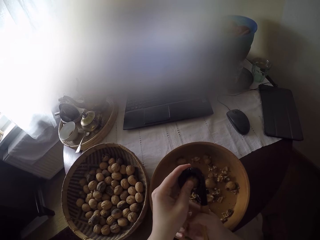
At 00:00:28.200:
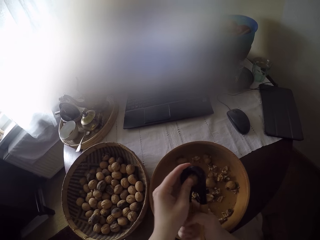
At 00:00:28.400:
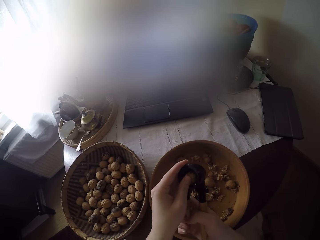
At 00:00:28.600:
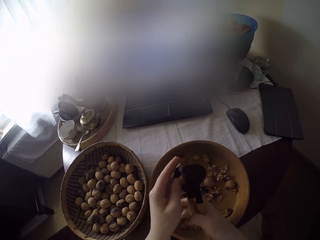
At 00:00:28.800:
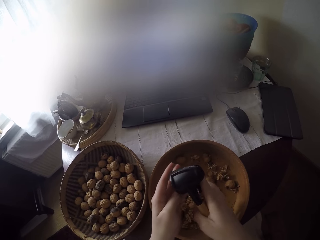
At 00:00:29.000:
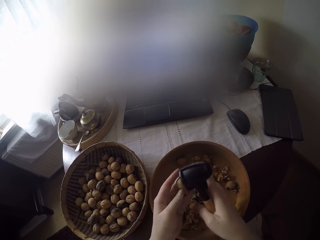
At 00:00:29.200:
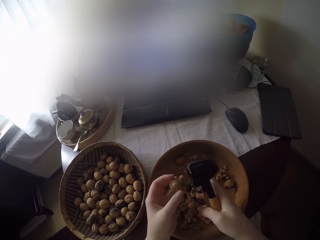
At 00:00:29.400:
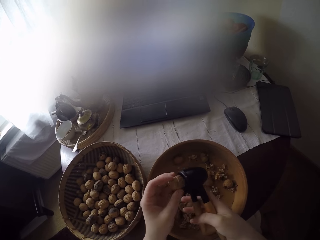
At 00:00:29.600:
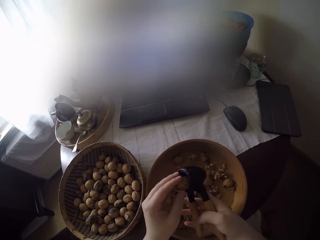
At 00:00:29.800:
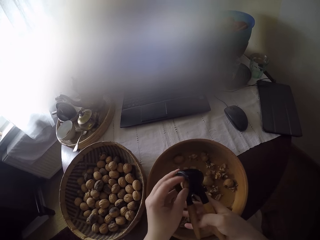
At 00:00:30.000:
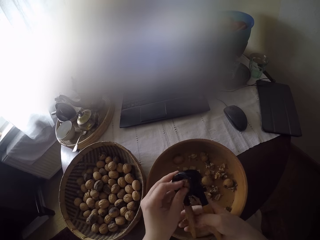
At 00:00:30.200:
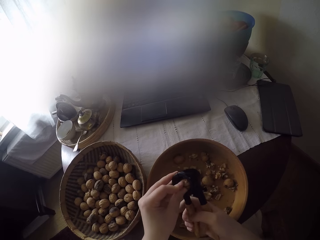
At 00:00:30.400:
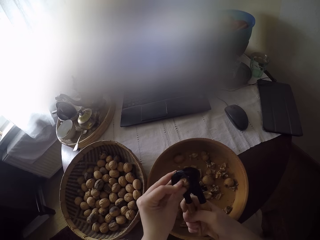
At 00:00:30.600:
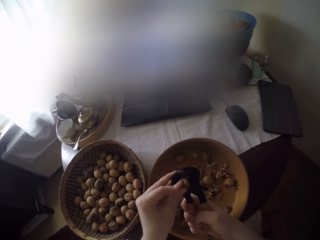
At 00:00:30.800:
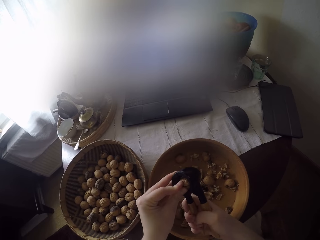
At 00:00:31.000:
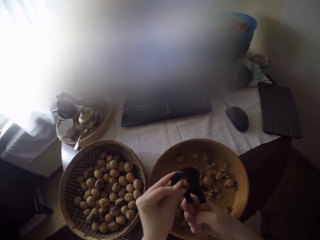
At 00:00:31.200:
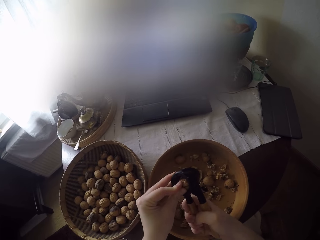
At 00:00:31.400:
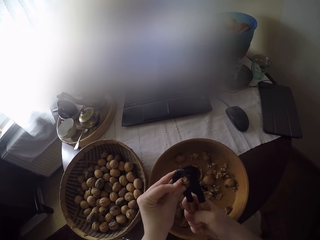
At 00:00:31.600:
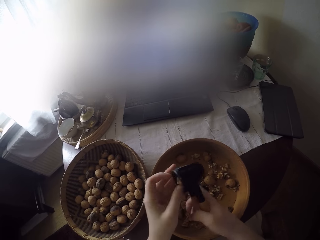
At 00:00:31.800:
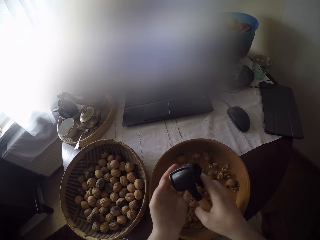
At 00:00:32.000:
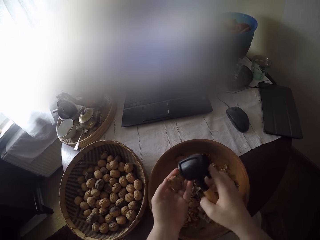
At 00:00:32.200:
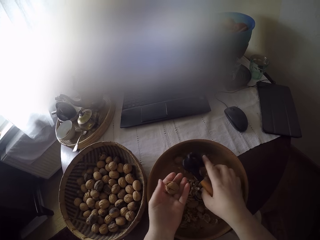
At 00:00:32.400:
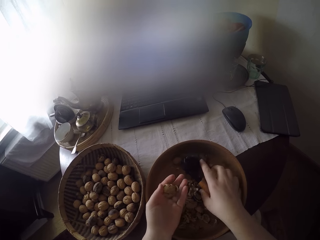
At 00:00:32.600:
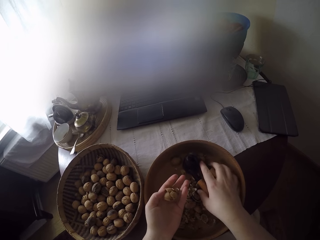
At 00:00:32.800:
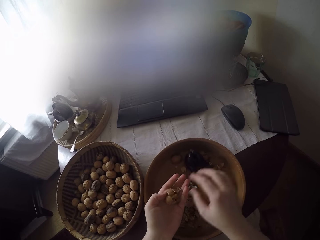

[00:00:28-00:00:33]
The camera wearer cracks the pecan nut with the nut cracker with her right hand. She turns the pecan nut in the cracker into her left hand. She inserts the pecan nut into the nut cracker. She cracks the pecan nut with the nut cracker with her right hand. She turns the pecan nut in the cracker into her left hand. She puts the fruit crusher in a tray.

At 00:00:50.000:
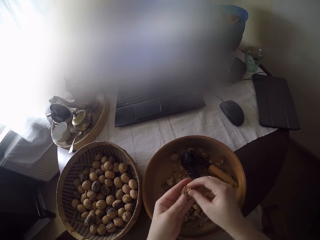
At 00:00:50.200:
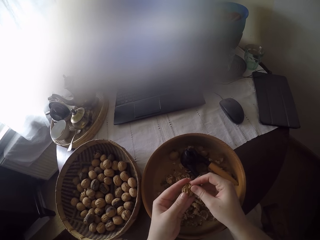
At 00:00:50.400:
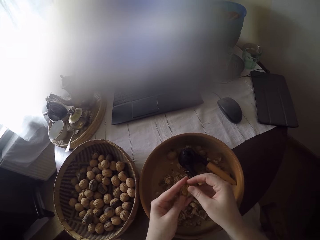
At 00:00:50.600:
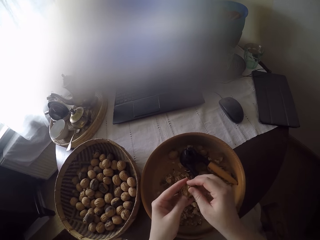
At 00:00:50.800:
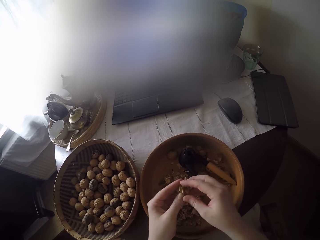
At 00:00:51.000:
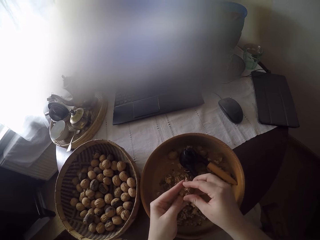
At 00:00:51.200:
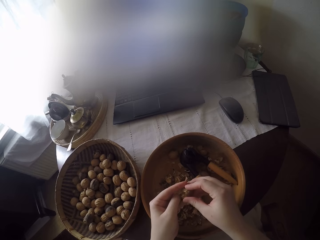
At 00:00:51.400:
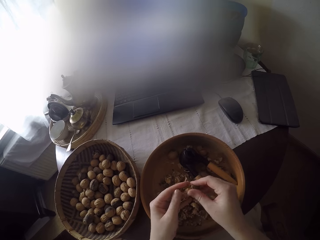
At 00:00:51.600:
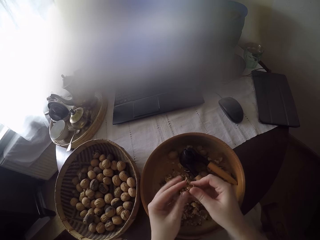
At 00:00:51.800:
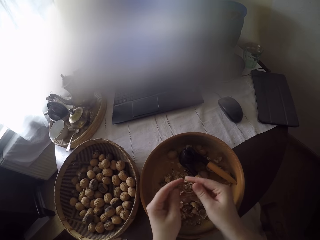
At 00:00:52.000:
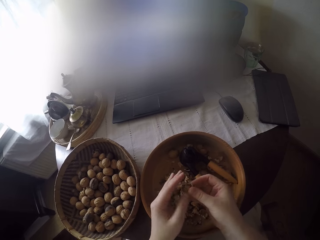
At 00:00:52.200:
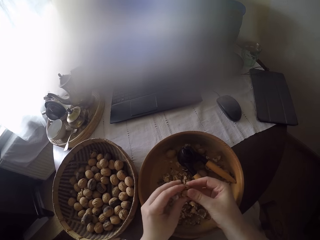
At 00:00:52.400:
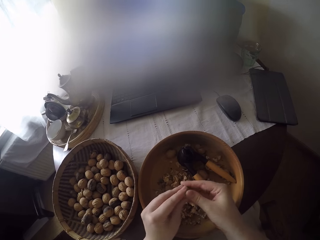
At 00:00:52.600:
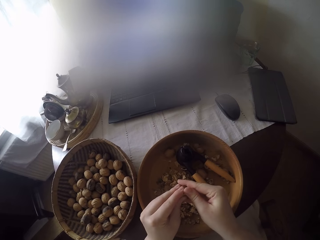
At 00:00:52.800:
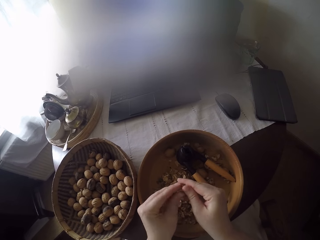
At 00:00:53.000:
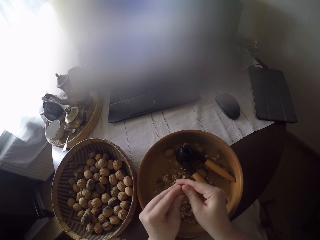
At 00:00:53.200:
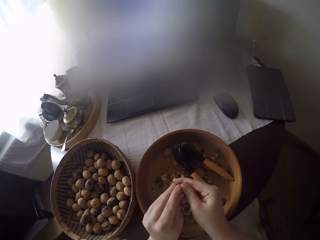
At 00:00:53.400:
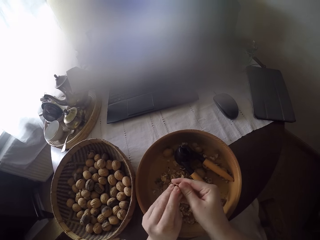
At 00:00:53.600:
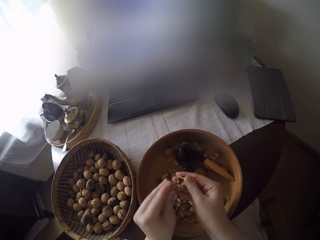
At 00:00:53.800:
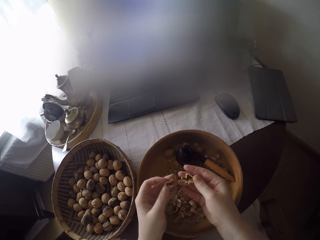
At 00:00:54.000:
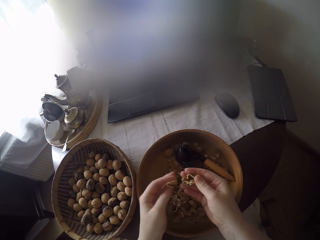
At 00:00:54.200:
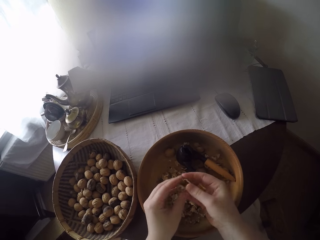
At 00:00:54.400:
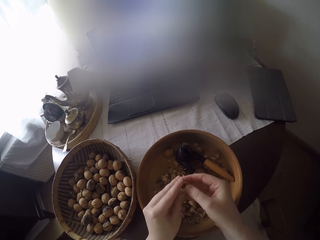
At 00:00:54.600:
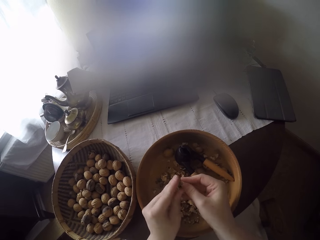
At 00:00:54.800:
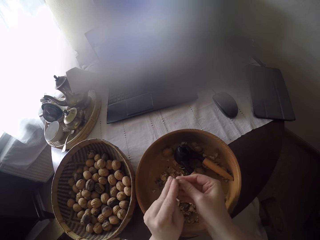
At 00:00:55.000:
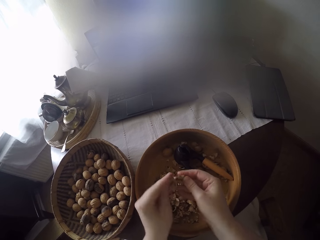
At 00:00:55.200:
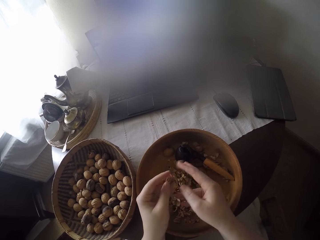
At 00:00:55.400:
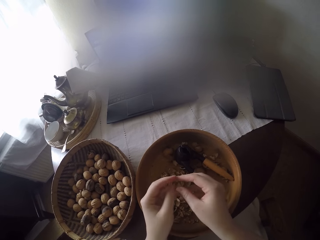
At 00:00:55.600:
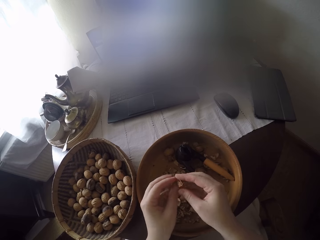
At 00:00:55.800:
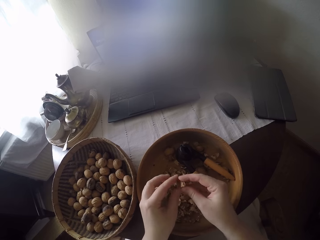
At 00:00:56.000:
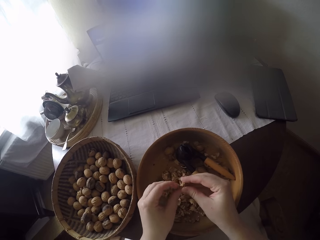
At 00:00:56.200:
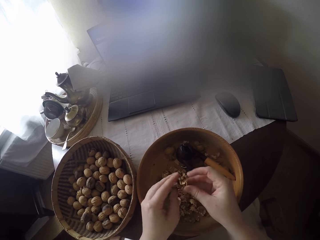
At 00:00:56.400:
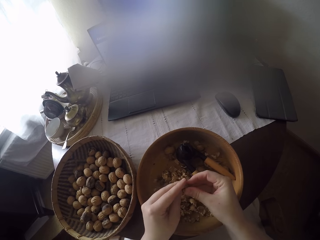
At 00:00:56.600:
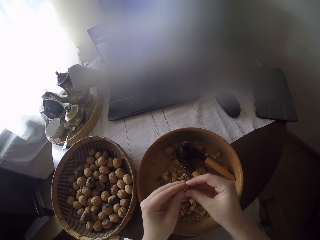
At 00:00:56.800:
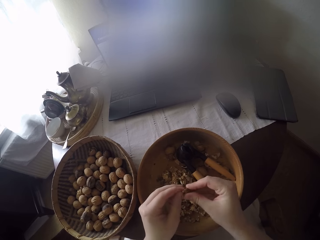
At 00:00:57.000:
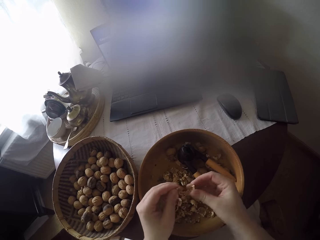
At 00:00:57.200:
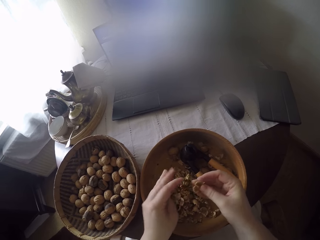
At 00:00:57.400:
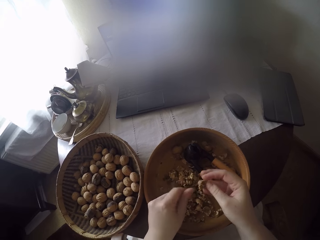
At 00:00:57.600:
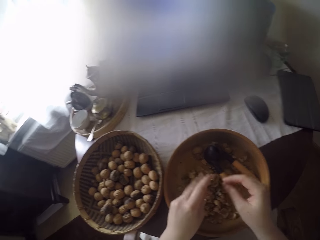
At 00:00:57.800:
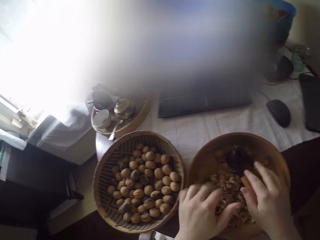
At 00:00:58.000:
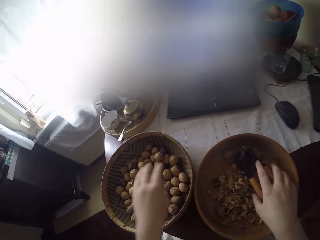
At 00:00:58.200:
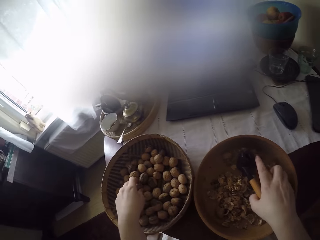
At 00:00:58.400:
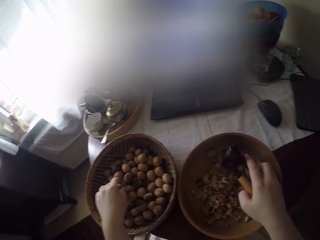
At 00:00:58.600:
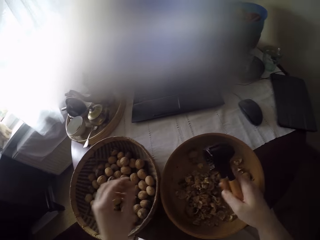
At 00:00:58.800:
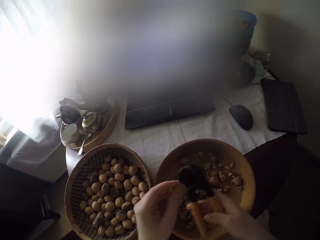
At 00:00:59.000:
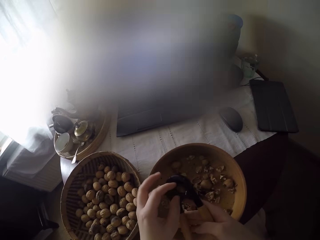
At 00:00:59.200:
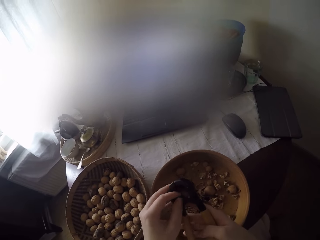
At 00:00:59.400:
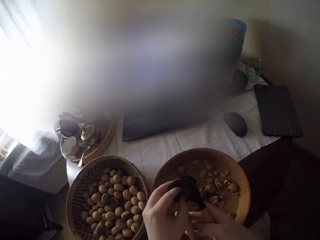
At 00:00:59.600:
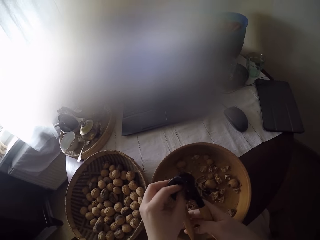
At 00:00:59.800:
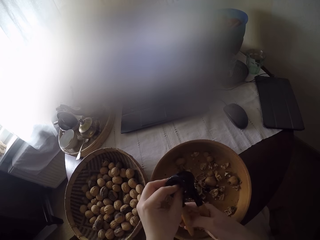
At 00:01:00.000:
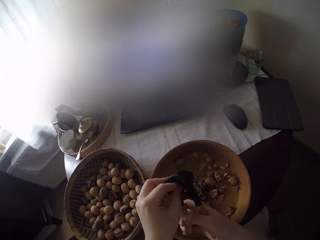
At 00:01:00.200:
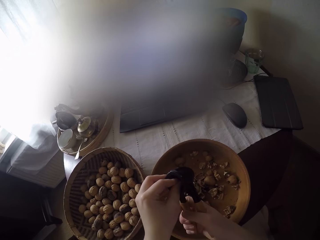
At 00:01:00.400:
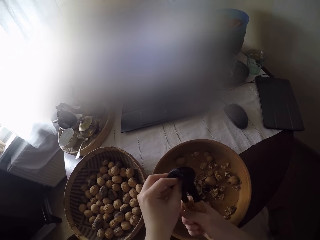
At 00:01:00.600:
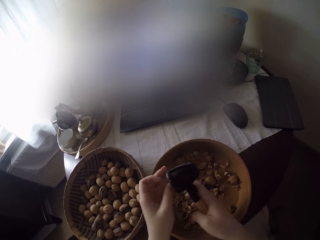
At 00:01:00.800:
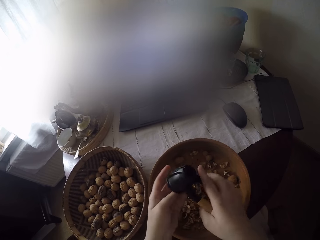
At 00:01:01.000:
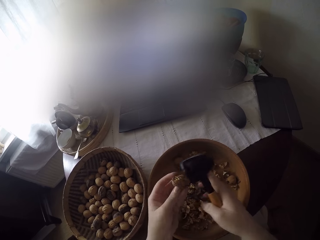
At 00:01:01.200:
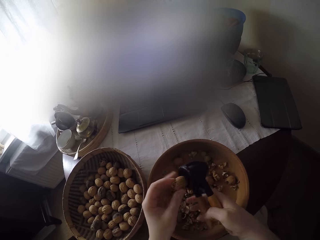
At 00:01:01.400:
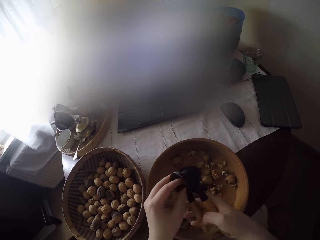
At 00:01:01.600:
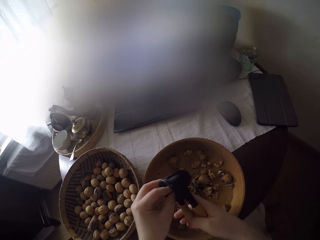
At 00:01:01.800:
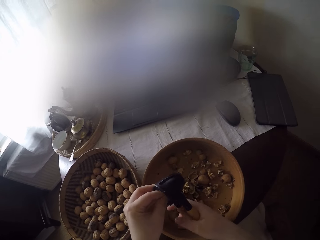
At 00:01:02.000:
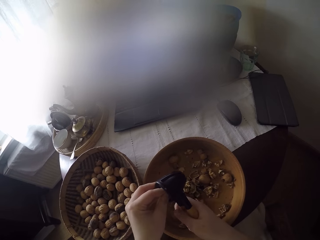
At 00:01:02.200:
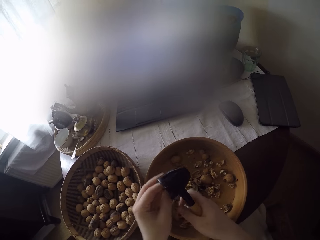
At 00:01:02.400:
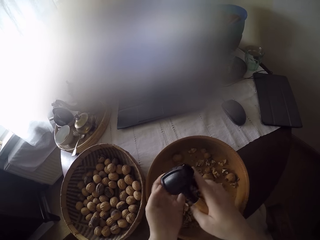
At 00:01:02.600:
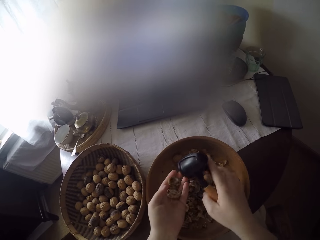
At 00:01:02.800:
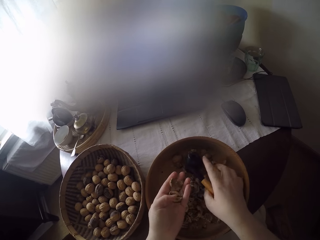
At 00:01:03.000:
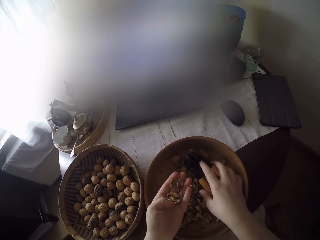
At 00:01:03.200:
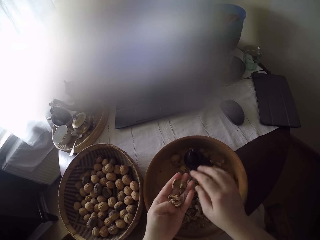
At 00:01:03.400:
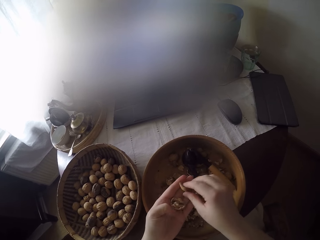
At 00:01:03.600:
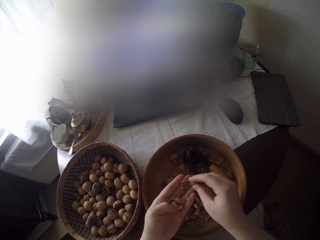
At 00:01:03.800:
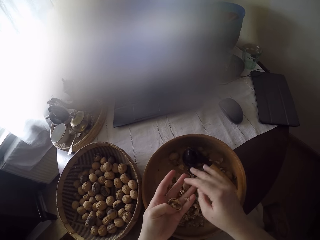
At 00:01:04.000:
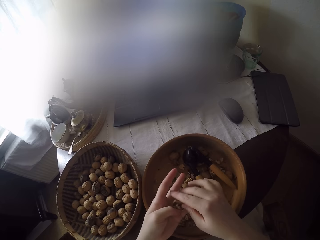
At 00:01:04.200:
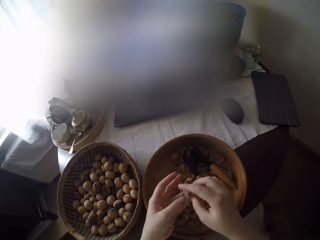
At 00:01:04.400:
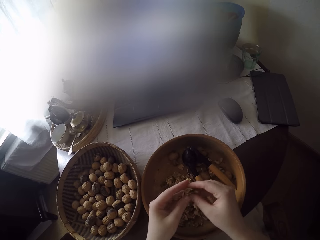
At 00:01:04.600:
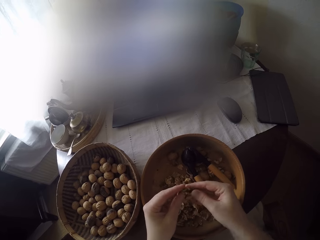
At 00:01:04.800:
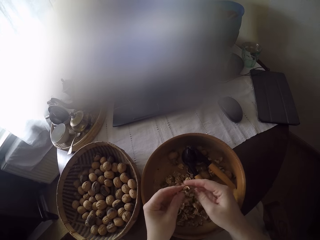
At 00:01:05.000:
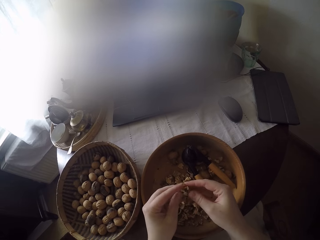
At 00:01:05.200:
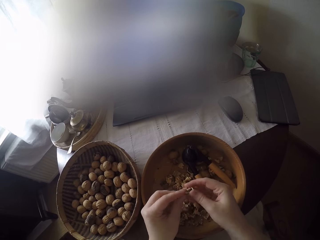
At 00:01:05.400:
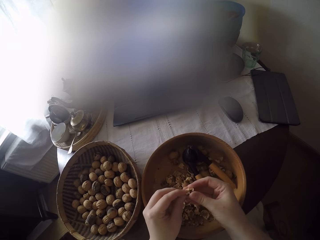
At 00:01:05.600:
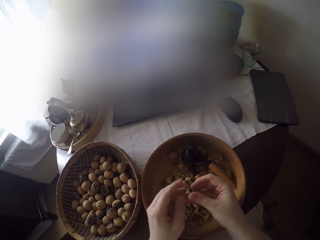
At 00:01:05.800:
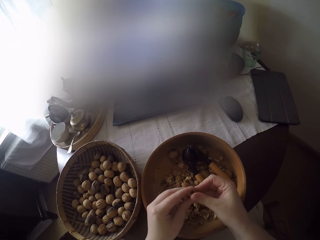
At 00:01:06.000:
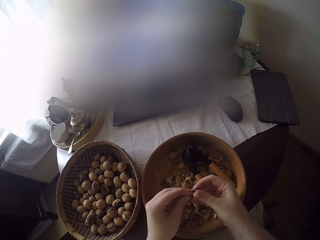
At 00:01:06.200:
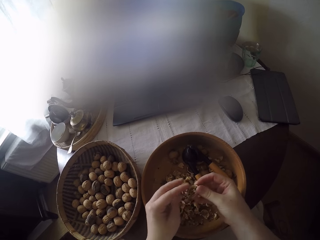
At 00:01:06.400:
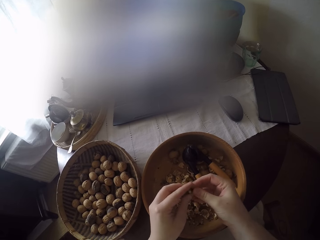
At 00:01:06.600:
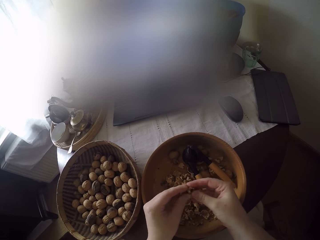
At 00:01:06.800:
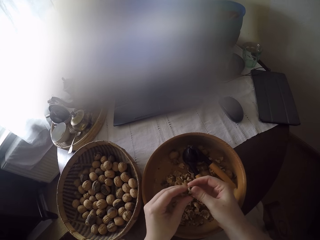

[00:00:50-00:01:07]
The camera wearer drops the nut cracker into the bowl with her right hand. She peels the nut with both hands. She grabs the nut cracker from the bowl with her right hand. She picks up another pecan nut from the bowl with her left hand. She inserts the pecan nut into the nut cracker. She cracks the pecan nut with the nut cracker with her right hand. She turns the pecan nut in the cracker into her left hand. She inserts the pecan nut into the nut cracker. She turns the pecan nut in the cracker into her left hand. She drops the nut cracker into the bowl with her right hand. She peels the nut with both hands.
